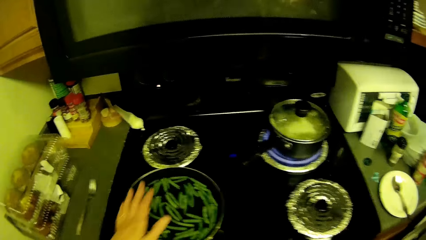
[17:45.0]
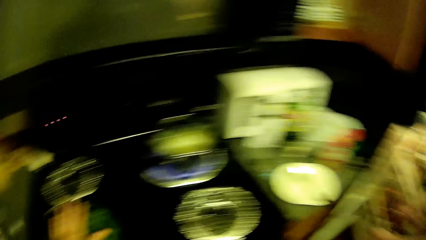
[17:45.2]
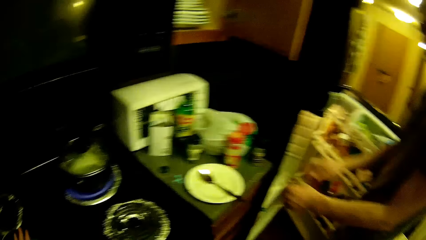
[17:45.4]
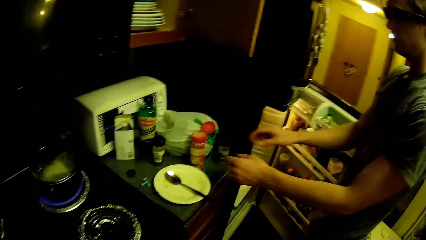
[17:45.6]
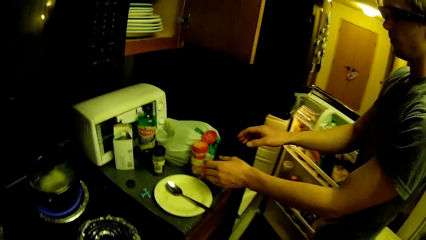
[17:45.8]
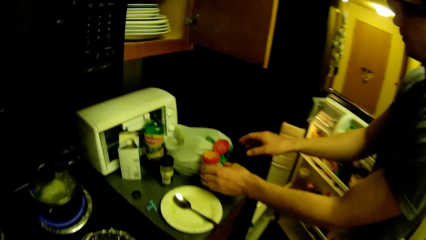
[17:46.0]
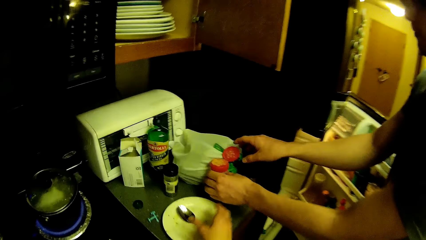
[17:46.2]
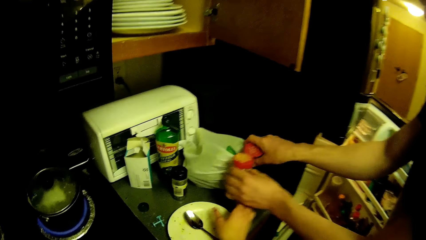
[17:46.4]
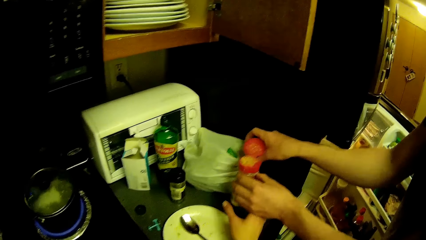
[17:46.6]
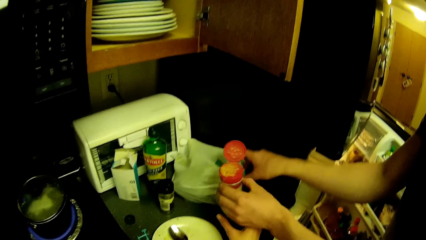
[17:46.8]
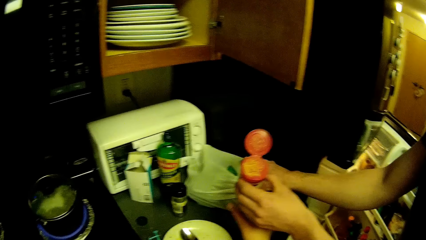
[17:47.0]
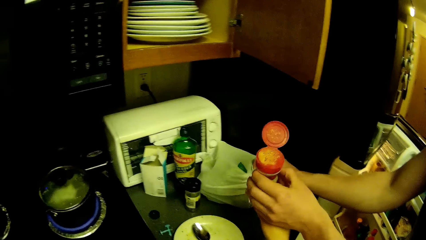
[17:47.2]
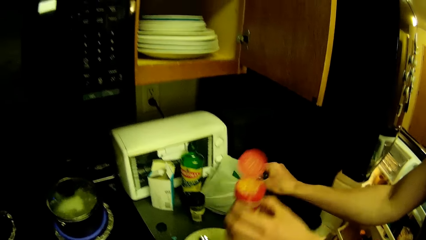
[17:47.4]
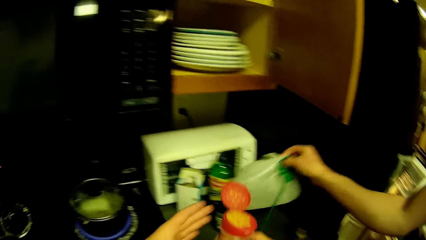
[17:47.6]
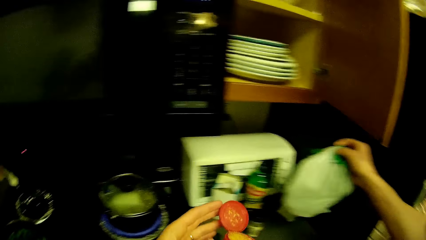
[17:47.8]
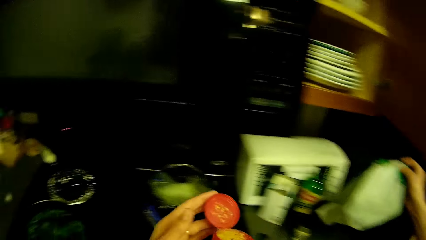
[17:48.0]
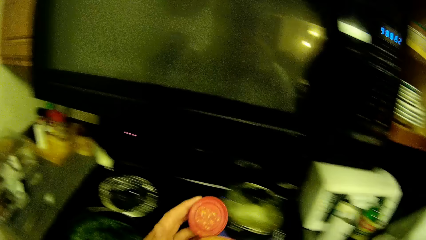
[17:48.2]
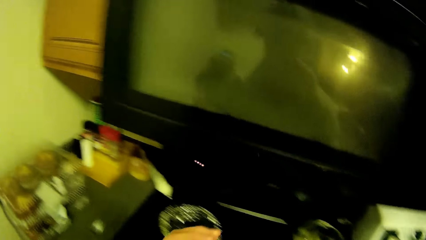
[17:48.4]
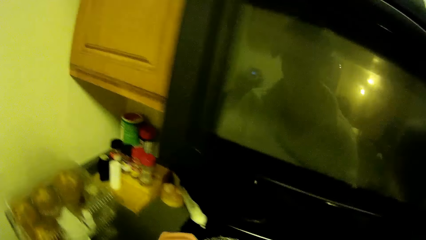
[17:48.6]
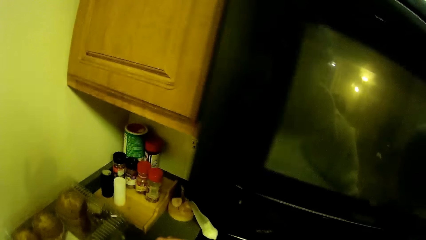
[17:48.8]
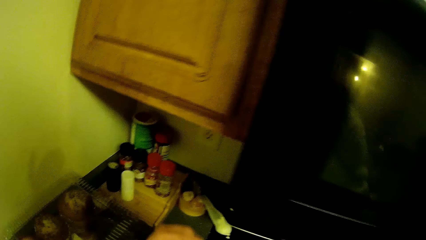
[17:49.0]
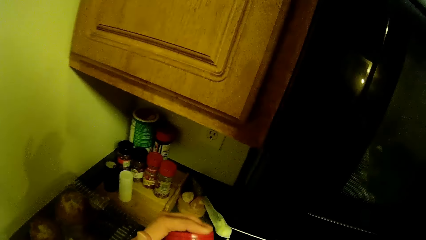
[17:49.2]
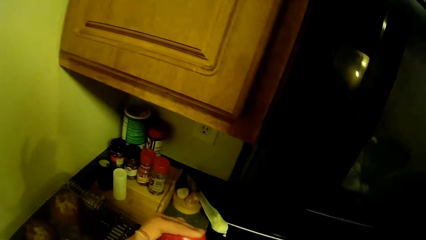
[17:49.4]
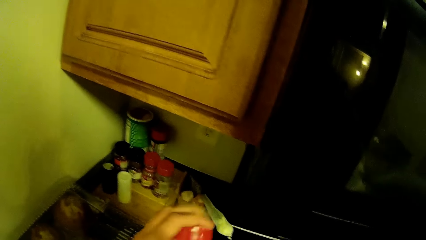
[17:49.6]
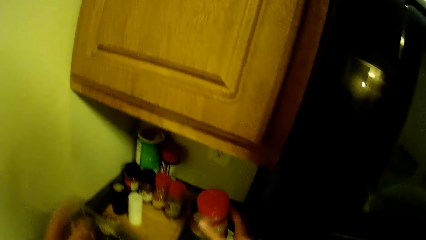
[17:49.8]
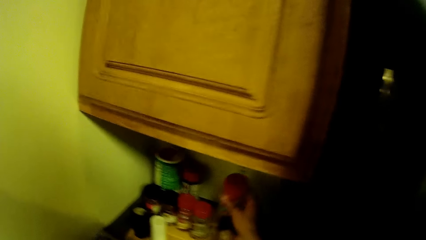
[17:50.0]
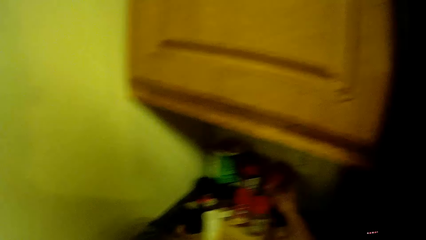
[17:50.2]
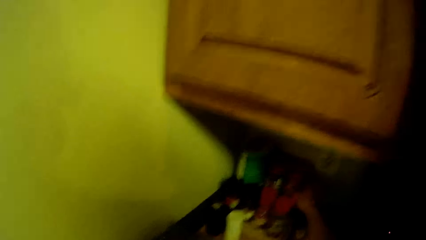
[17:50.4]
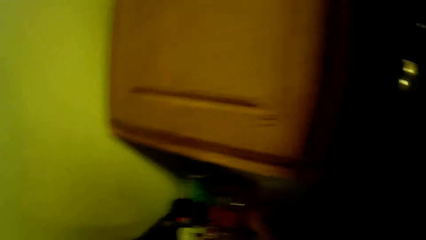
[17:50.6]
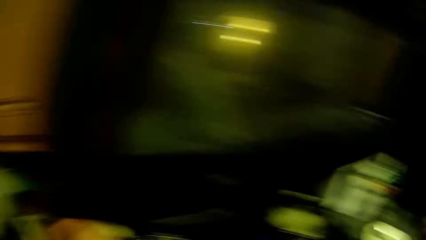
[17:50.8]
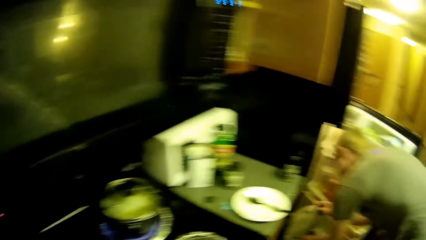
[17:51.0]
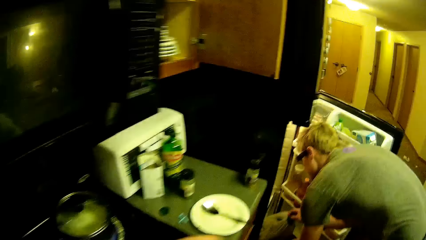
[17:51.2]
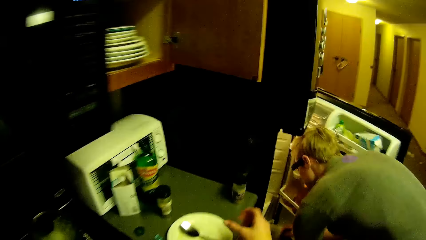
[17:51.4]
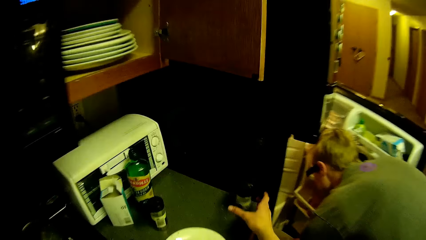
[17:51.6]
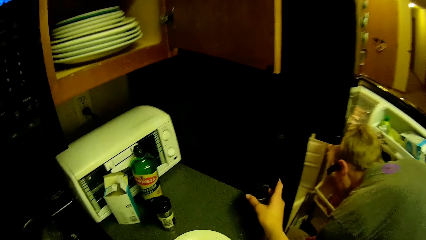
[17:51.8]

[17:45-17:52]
A man takes containers. The camera wearer collects another ingredient bottle or container from the man. He closes the ingredient bottle in his hands. He drops the ingredient bottle on the rest. He arranges the container at a point.

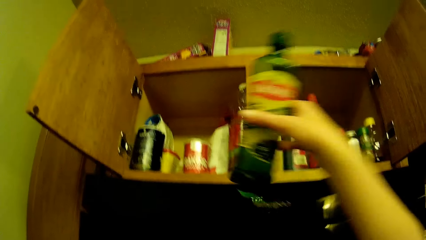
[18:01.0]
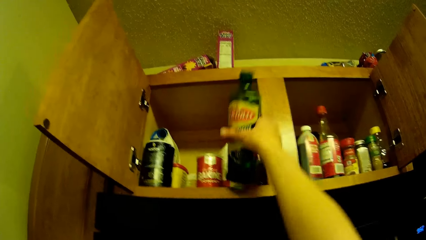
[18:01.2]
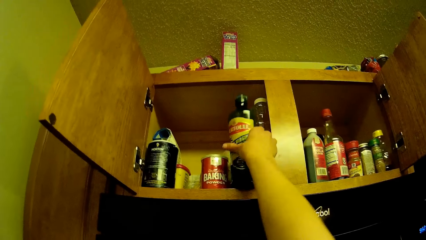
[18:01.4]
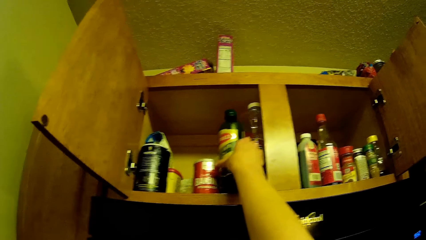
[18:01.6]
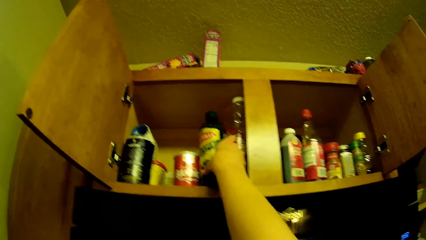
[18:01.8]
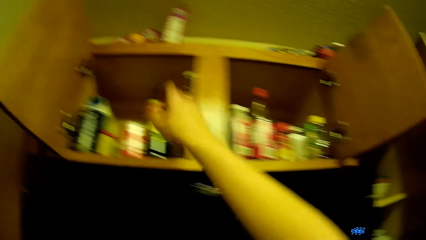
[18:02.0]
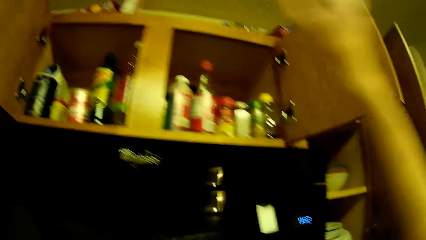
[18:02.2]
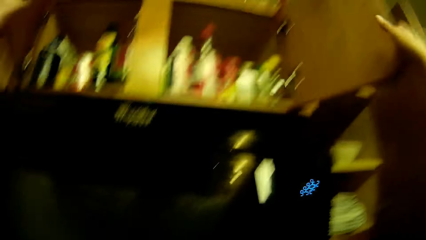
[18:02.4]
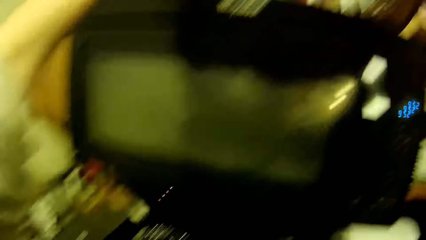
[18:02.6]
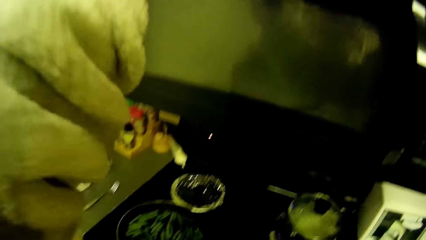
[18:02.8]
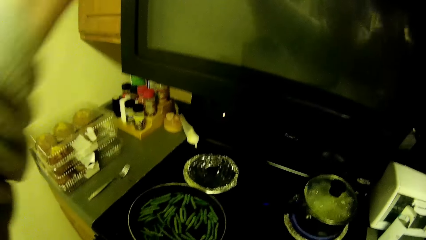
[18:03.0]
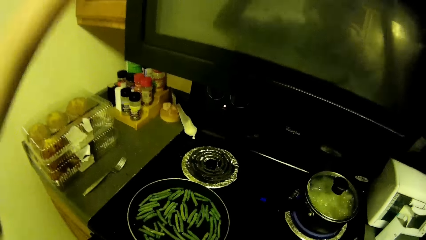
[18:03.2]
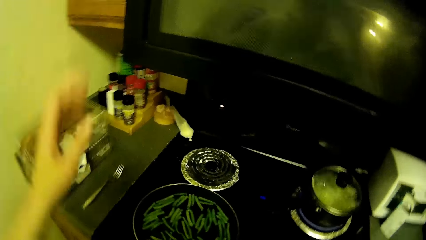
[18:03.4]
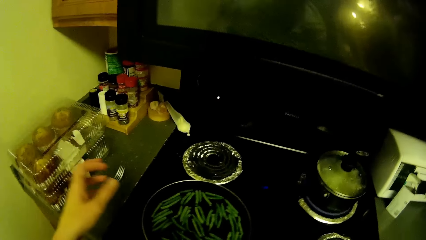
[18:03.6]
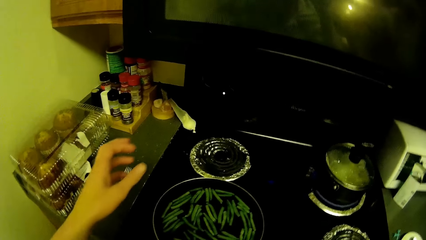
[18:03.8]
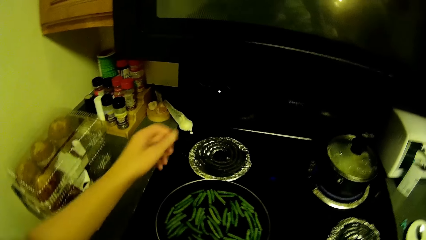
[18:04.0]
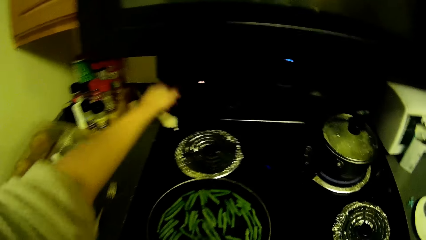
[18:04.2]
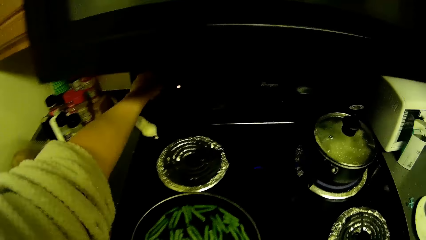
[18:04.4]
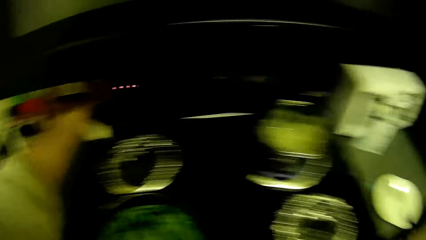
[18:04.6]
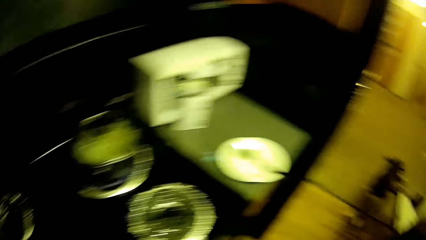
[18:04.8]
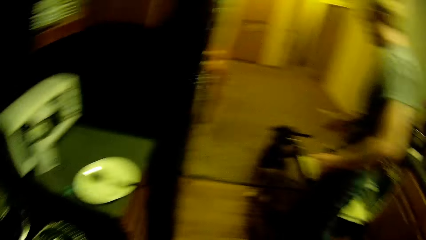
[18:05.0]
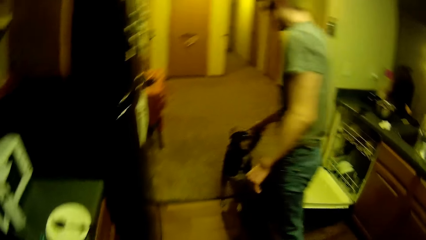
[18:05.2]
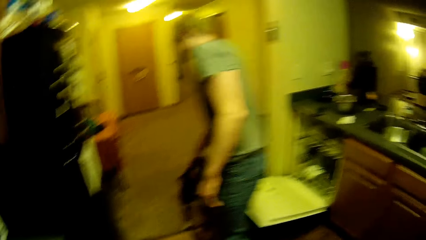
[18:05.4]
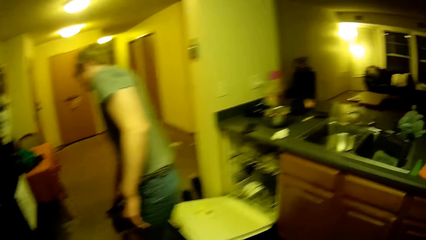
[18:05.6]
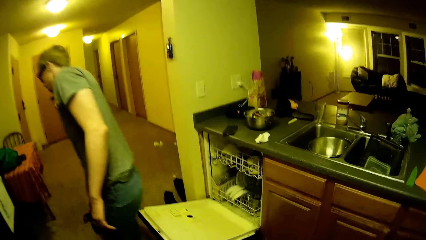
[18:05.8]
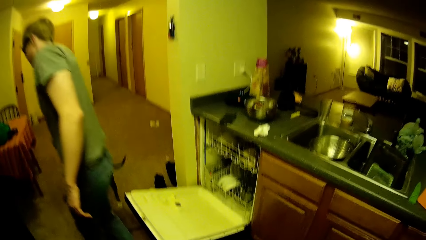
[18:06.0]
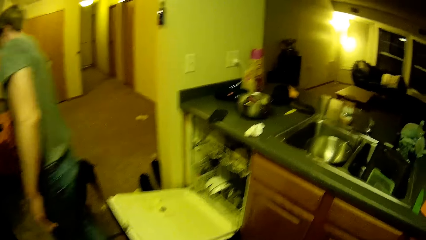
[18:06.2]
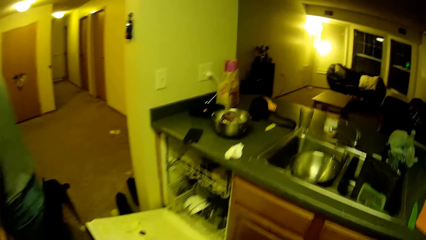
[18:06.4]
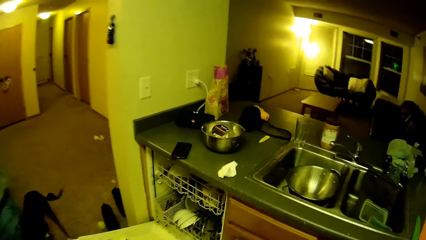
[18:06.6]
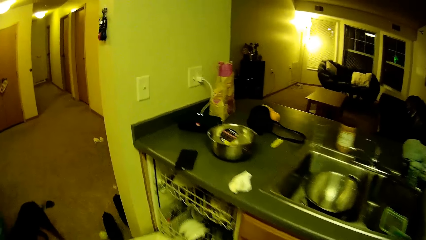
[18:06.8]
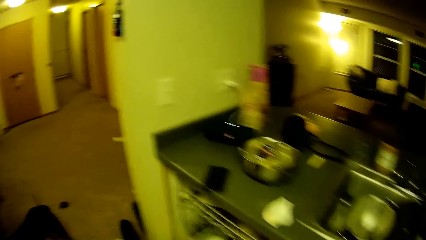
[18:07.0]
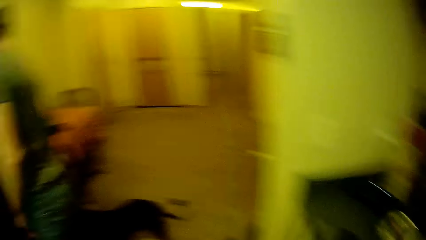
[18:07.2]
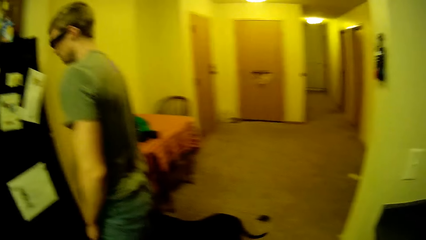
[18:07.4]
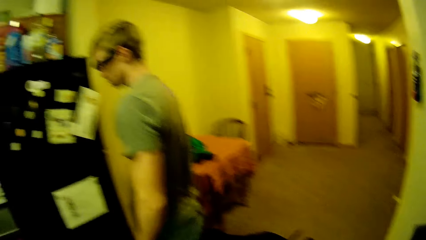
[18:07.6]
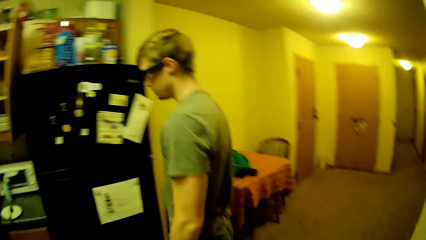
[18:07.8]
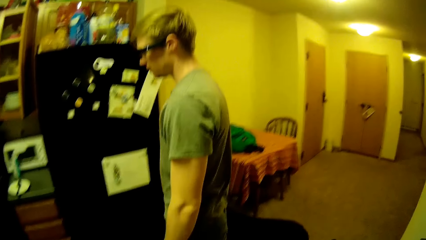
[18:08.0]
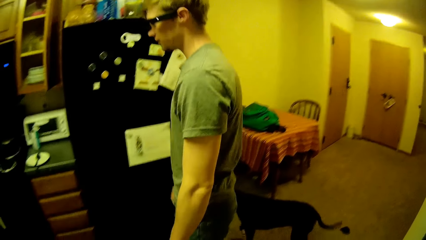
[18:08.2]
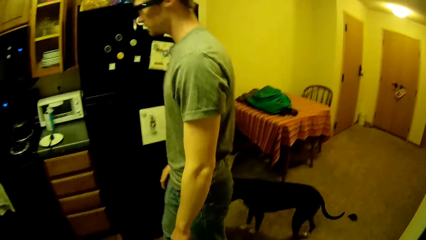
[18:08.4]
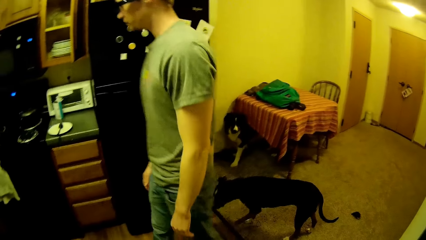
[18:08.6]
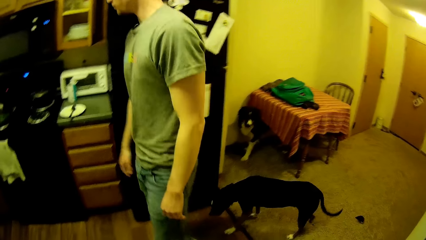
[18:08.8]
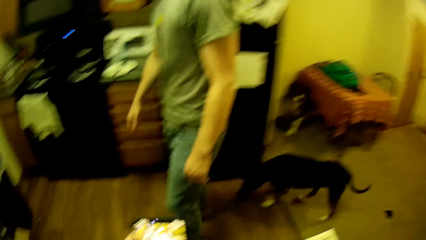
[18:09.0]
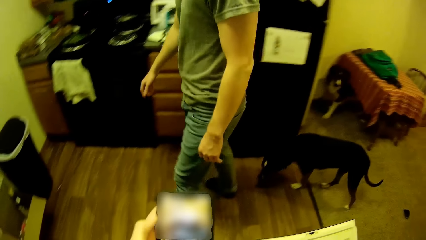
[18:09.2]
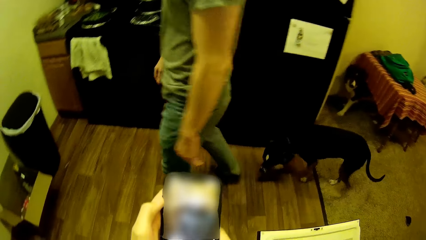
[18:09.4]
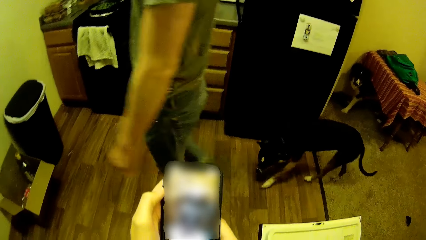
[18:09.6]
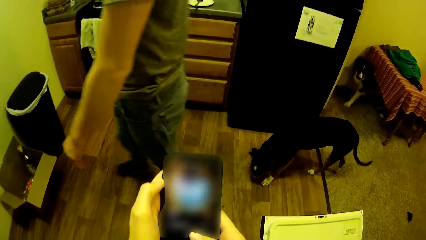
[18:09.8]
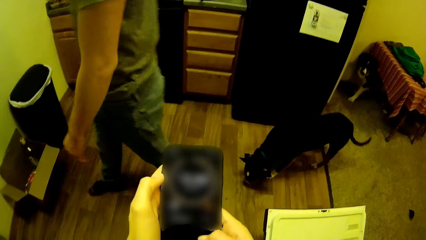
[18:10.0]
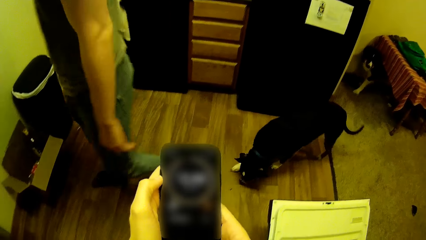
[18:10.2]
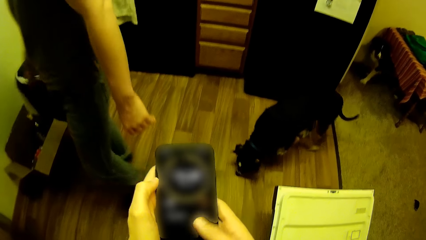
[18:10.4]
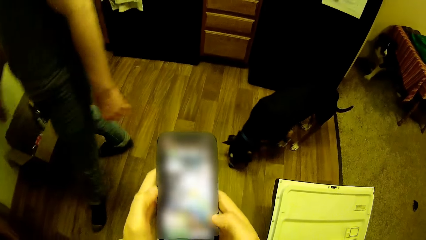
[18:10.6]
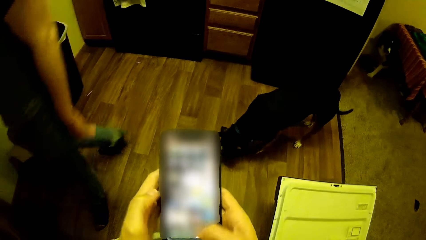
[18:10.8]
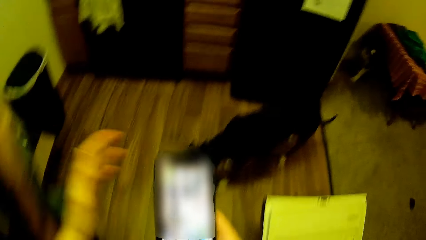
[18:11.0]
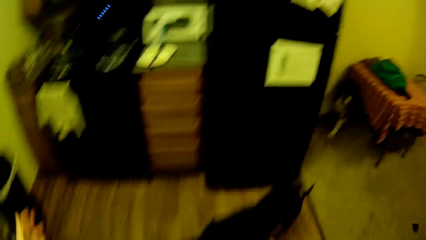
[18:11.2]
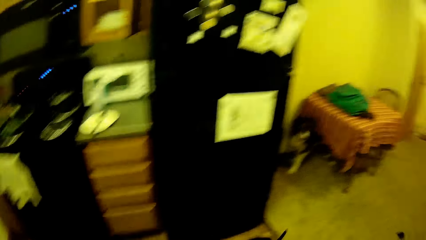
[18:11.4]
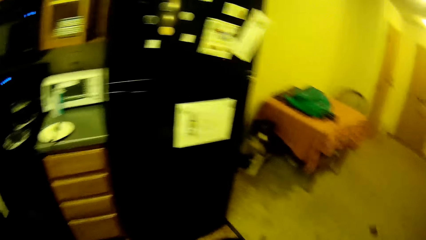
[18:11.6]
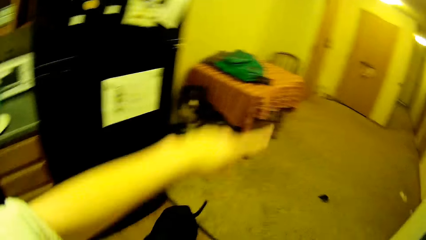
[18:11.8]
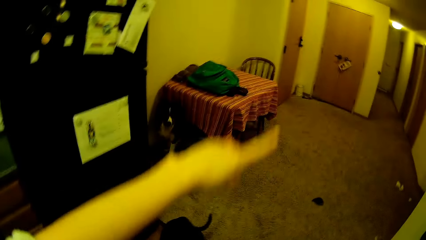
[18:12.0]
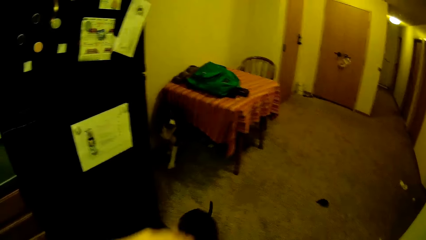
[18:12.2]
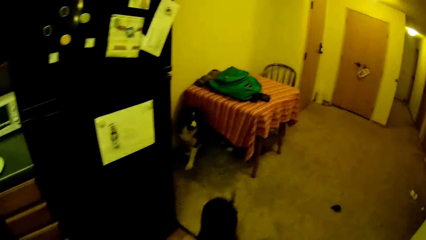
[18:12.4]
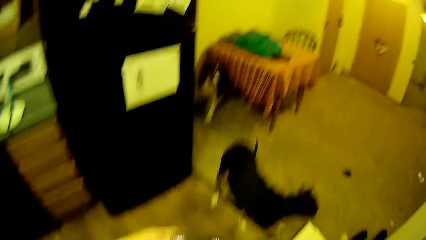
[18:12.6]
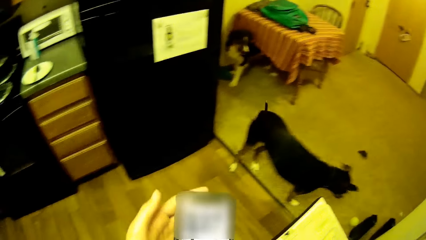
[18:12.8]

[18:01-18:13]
The camera wearer puts the olive oil bottle in a cabinet above him. He closes the cabinet. He adjusts the gas cooker's knob with his left hand. A man plays with the dog. The camera wearer picks up his phone from the kitchen slab with his right hand. The man walks in the kitchen. The camera wearer operates his phone in his hands. He chats on the phone.
